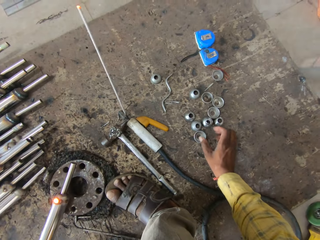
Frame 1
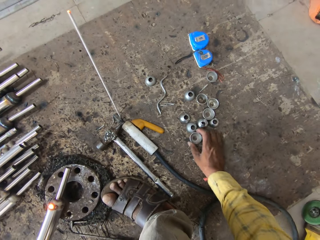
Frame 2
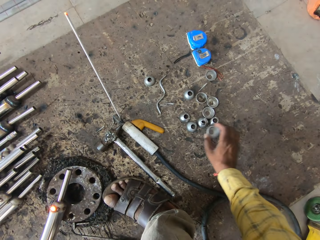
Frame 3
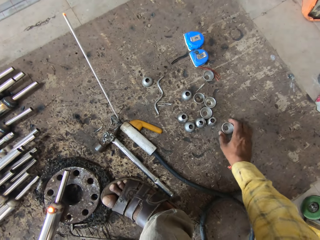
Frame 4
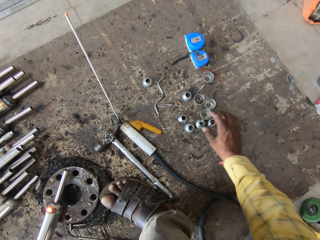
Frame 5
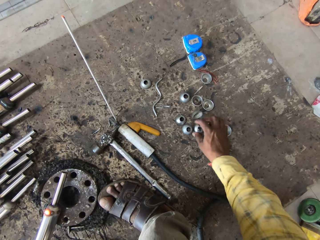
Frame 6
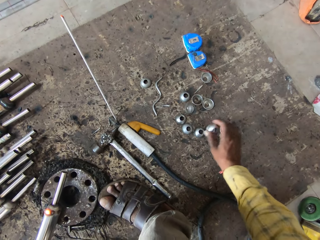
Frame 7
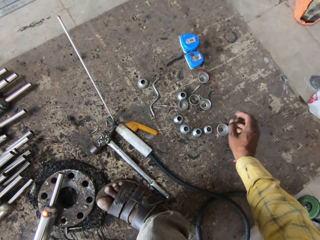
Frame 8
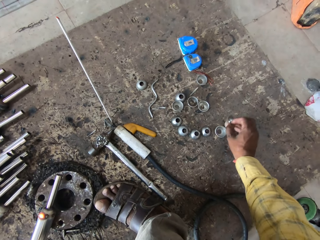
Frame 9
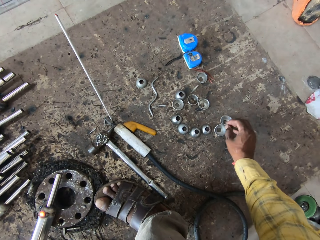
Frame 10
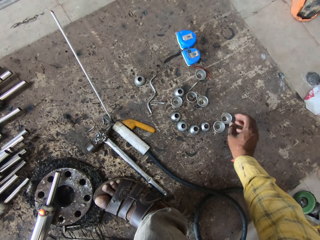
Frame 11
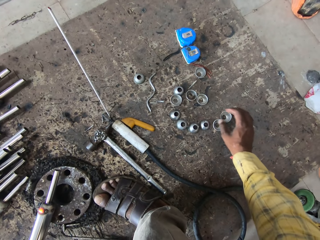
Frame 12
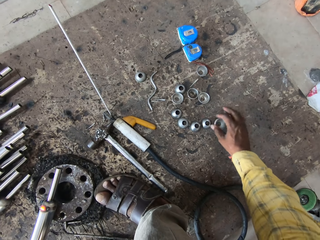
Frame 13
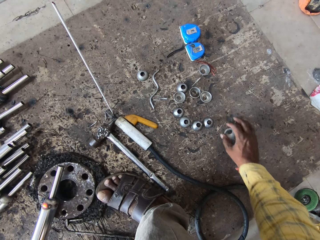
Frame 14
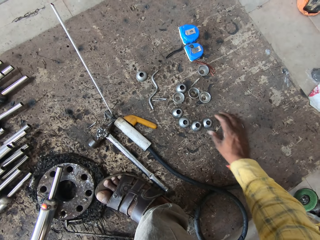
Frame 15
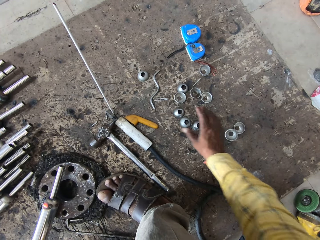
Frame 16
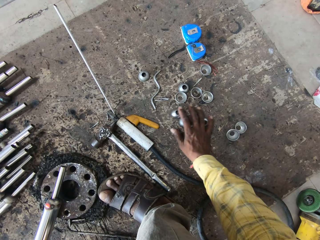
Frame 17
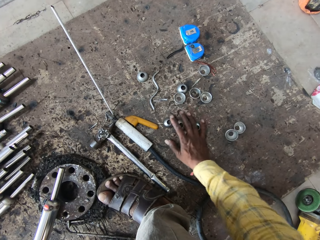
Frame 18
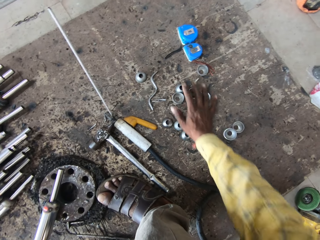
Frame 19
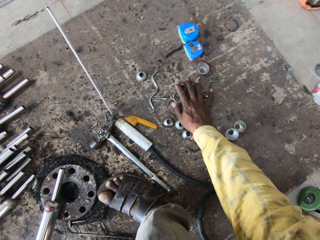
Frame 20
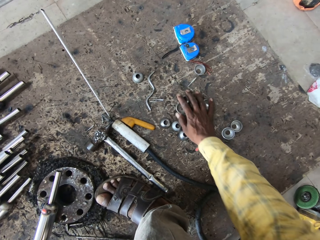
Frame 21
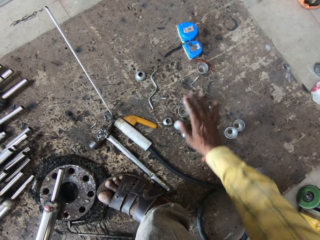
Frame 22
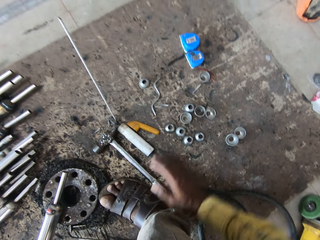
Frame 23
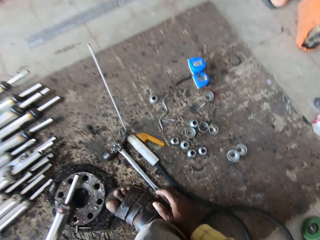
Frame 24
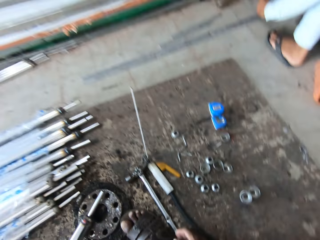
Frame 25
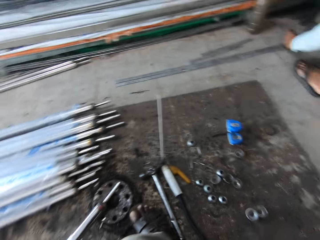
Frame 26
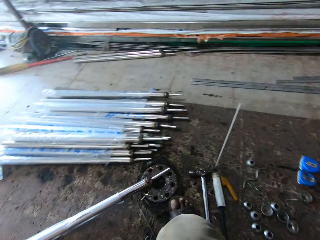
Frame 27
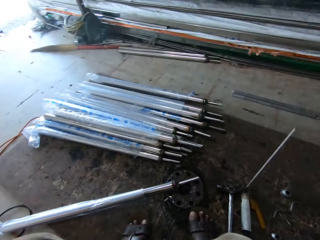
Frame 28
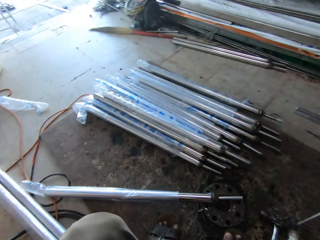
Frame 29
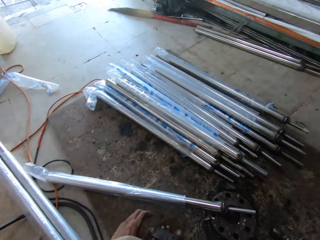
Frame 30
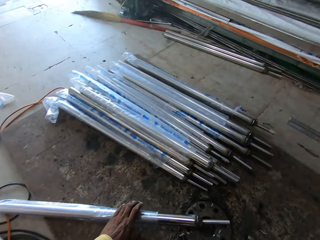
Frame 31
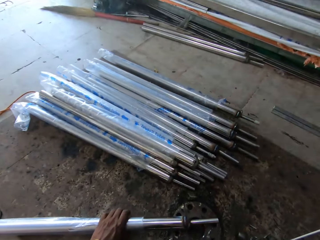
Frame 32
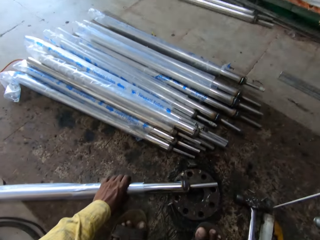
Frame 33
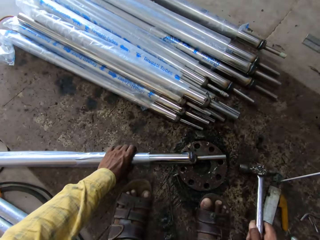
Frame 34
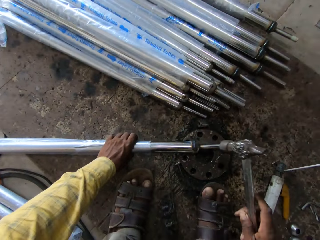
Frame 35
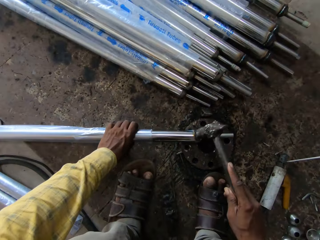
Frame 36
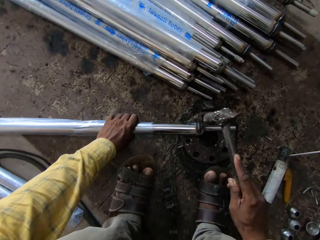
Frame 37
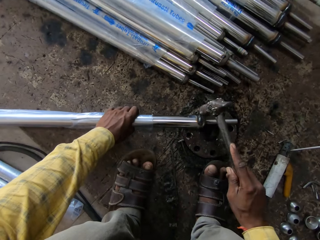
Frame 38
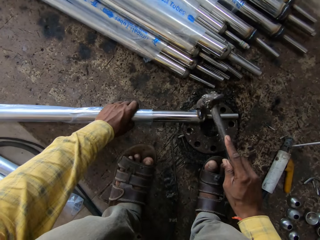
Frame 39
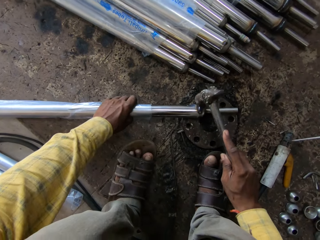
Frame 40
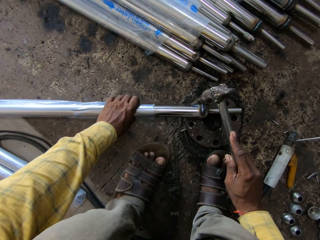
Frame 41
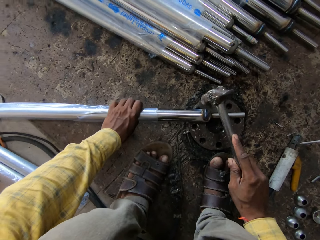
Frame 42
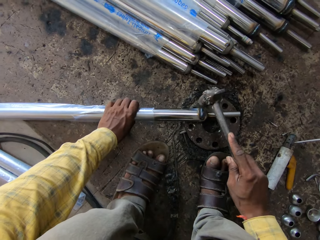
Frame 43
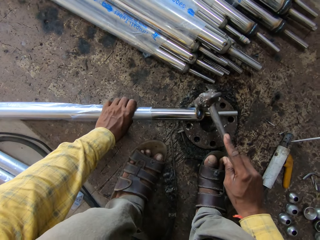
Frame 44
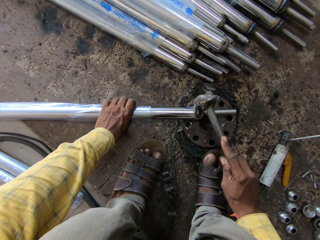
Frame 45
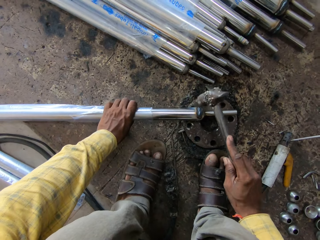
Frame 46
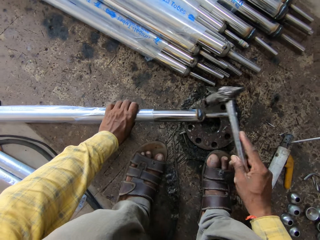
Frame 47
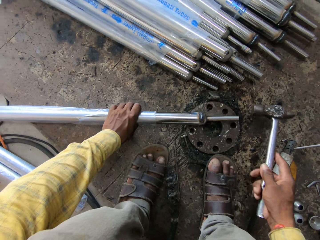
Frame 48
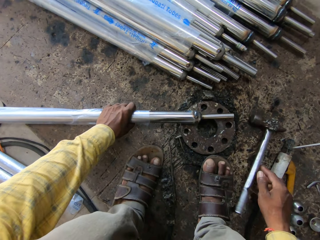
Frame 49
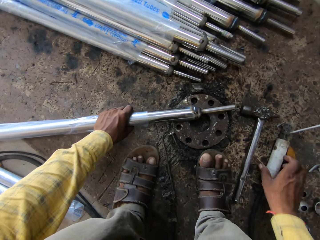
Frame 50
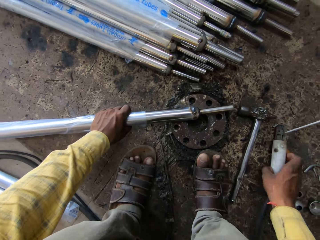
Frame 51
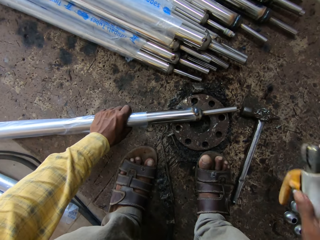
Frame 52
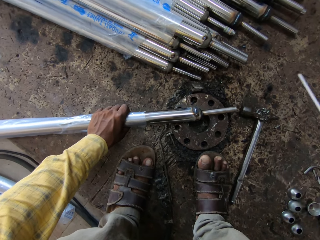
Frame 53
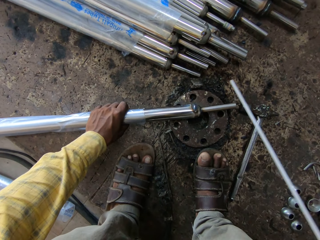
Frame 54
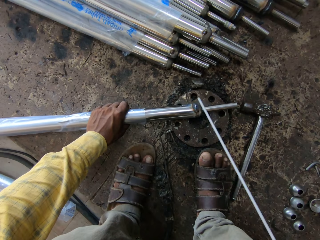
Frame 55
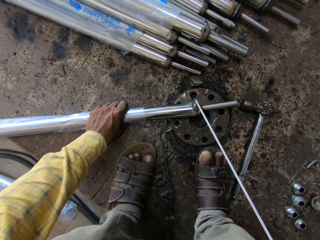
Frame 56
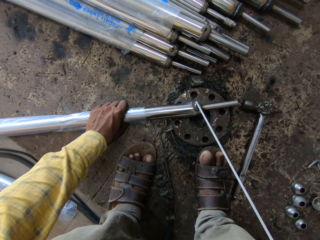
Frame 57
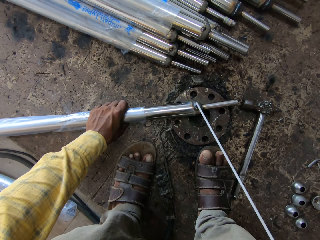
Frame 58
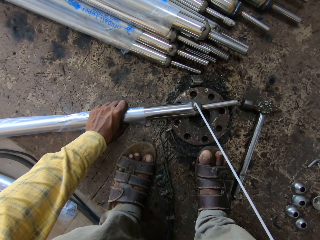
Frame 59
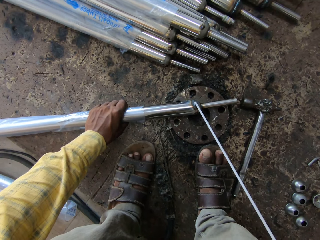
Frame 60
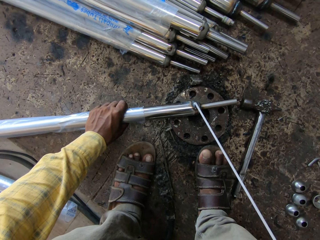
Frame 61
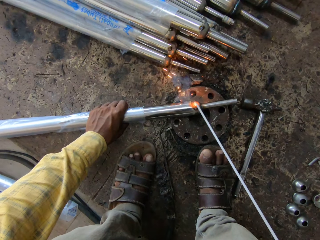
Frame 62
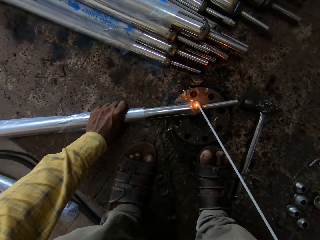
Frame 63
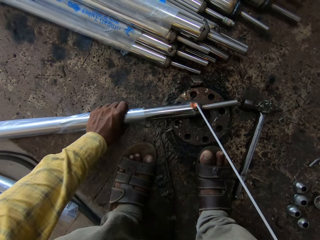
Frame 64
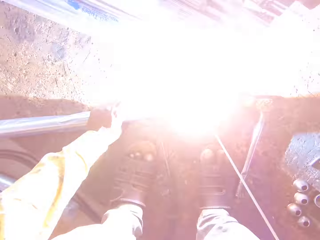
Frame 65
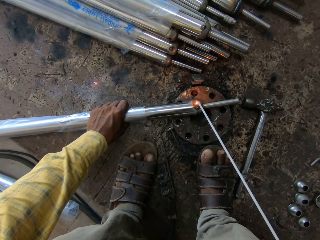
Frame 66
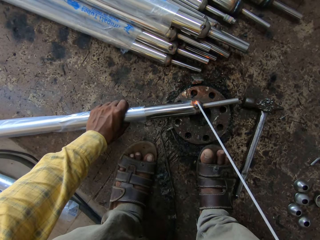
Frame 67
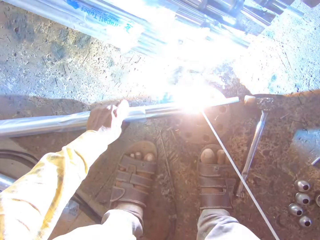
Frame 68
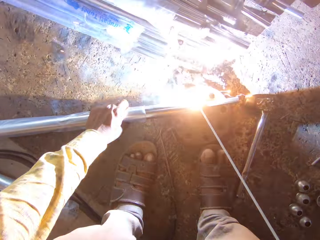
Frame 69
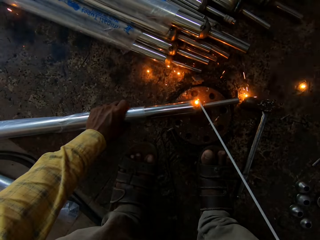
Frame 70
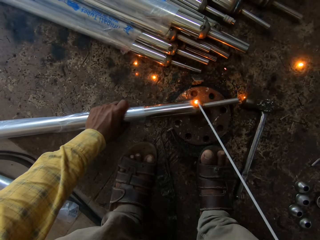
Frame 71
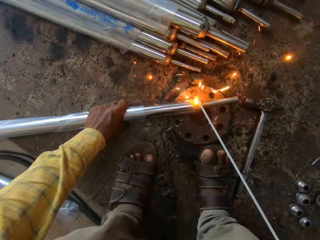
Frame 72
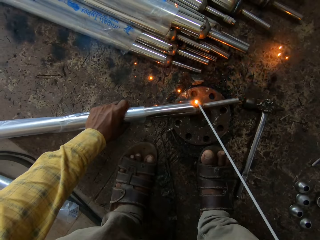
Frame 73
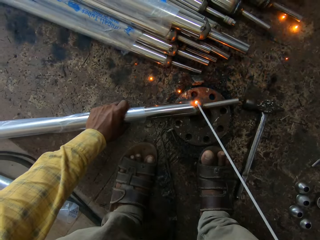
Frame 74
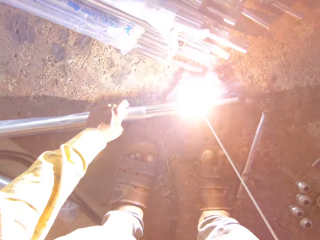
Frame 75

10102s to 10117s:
The camera wearer converses with a man. They move the metals on the ground. They look around the workshop. They hold the metal. They pick up a hammer. They hit the metal with the hammer. They drop the metal on the floor. They put the hammer on the floor. They pick up the electrode holder or welding machine from the floor. They weld the metal with the welding machine.

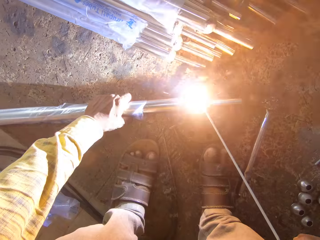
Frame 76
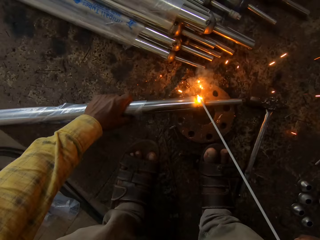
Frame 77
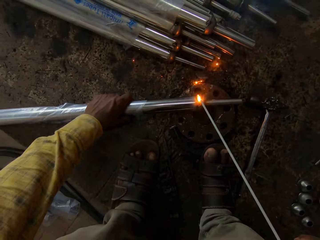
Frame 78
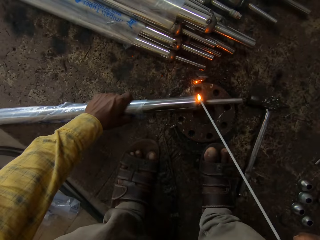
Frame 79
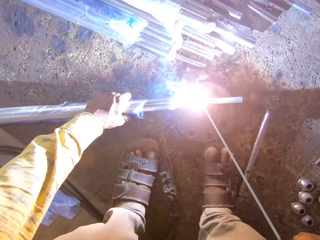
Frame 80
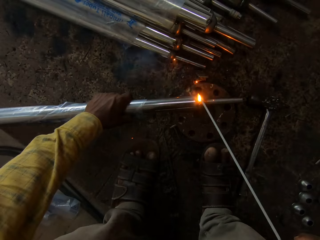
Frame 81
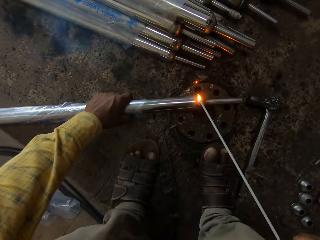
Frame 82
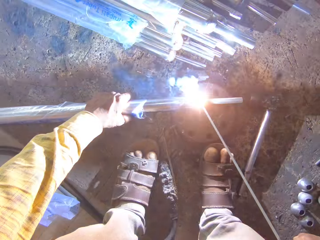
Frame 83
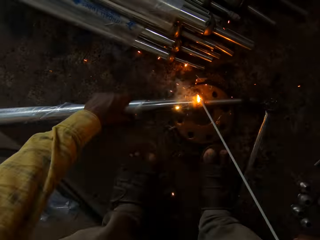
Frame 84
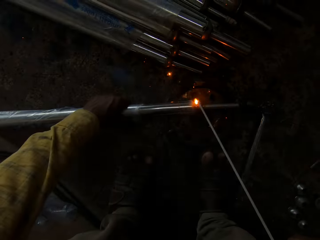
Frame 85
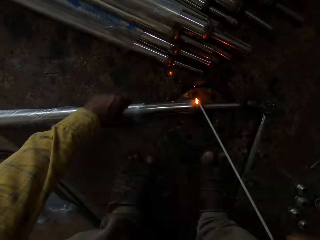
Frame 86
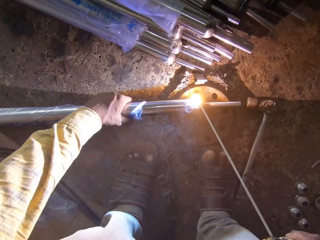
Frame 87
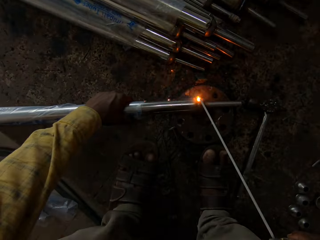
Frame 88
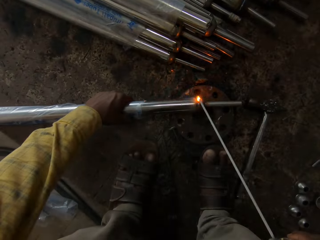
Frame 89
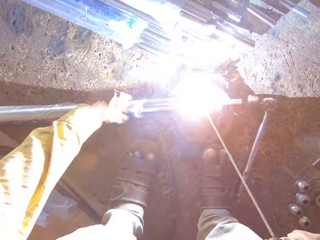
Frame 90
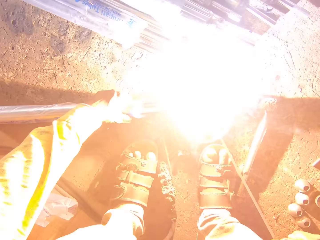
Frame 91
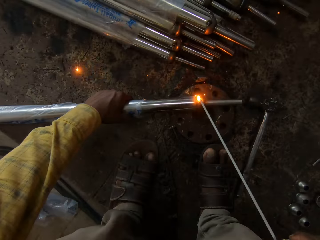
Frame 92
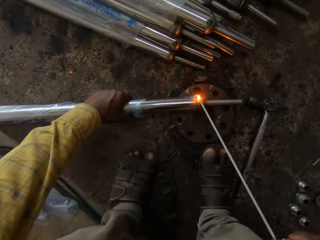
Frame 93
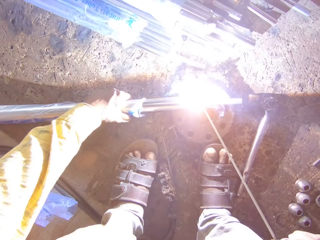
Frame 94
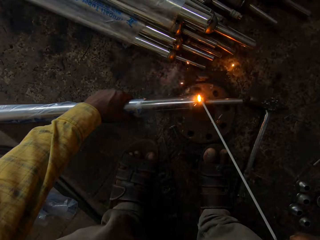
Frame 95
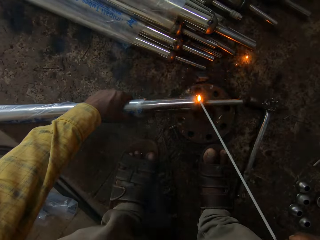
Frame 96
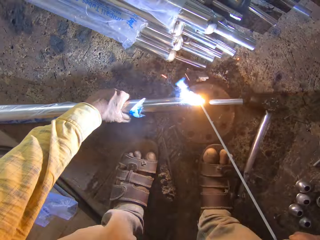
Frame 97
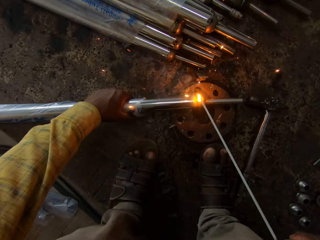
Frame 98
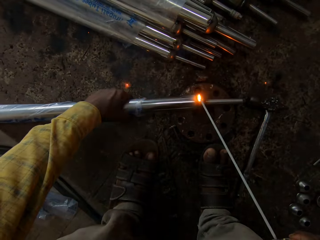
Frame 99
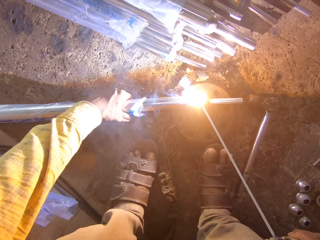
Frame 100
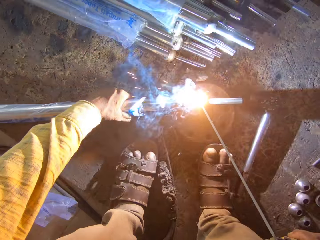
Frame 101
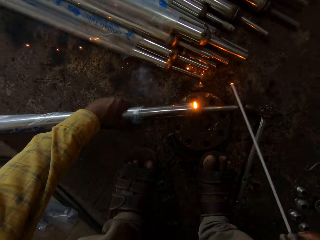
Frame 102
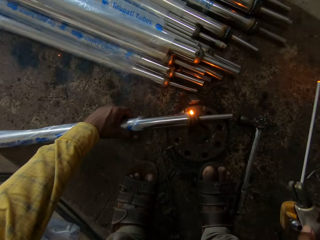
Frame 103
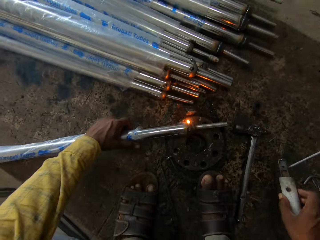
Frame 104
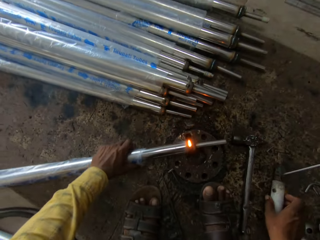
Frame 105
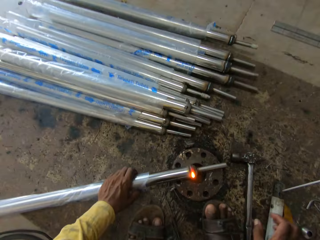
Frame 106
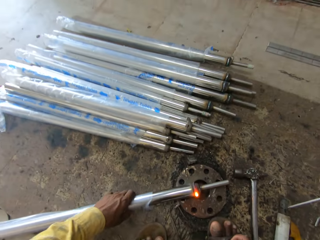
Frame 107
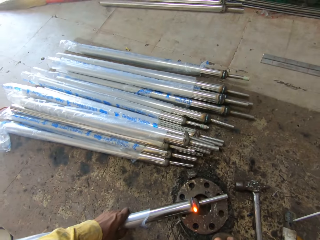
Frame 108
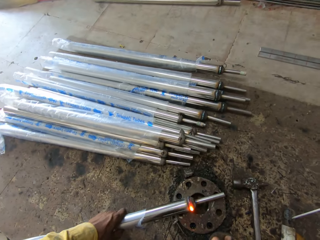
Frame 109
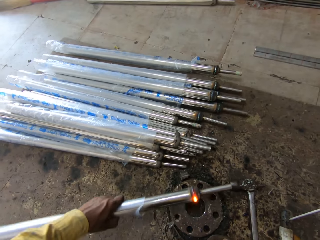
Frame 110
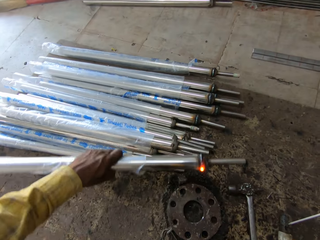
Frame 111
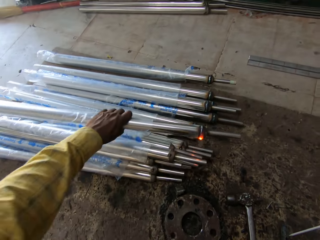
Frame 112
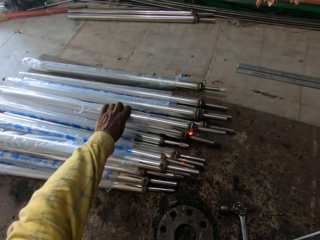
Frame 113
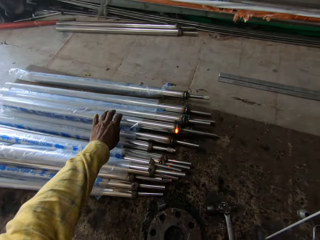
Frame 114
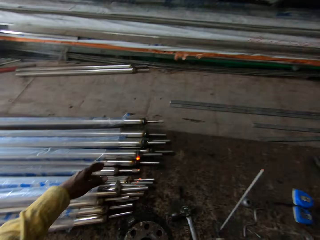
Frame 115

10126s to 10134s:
The camera wearer places the electrode holder on the floor. They pick up a metal and drop the metal on others.
